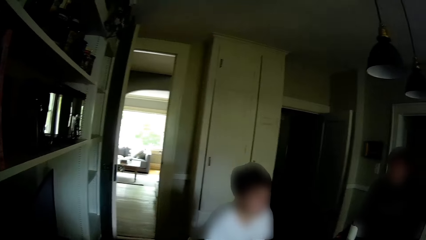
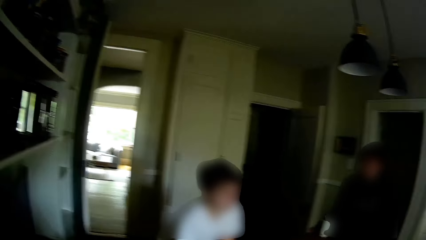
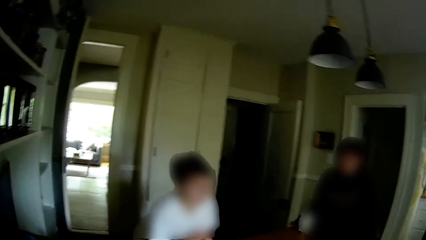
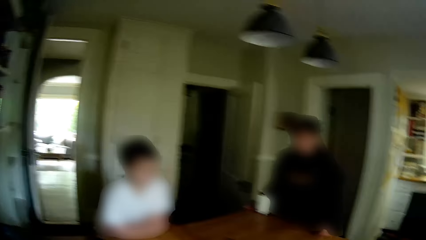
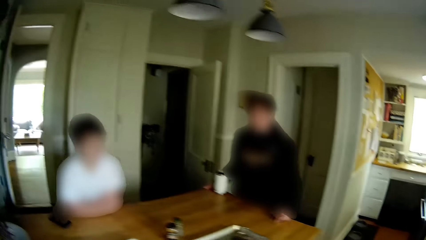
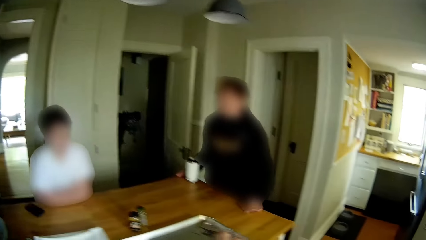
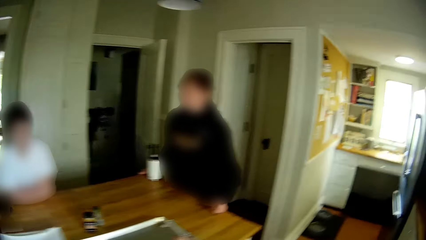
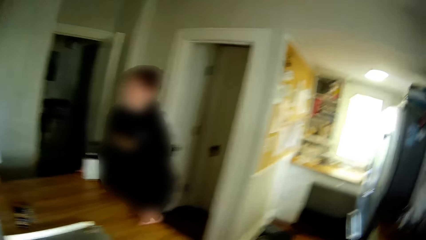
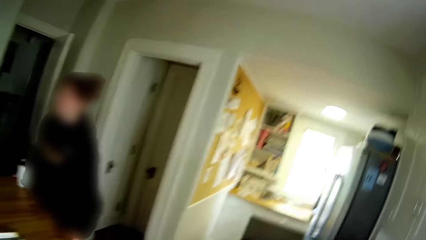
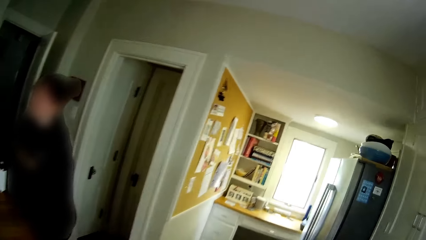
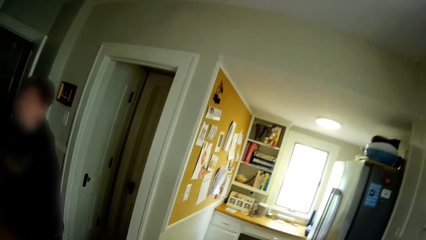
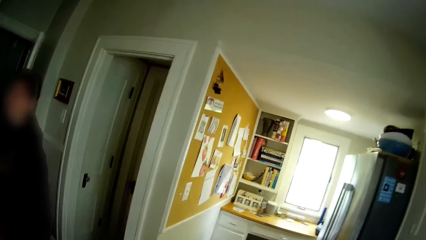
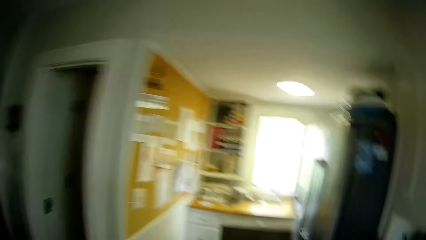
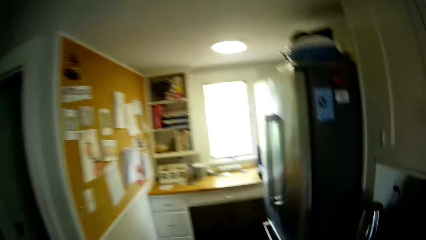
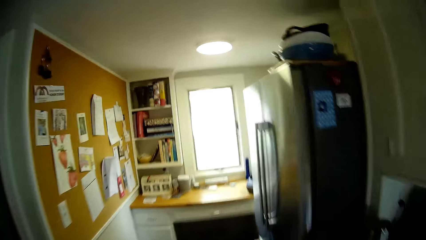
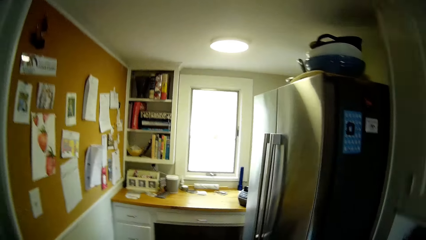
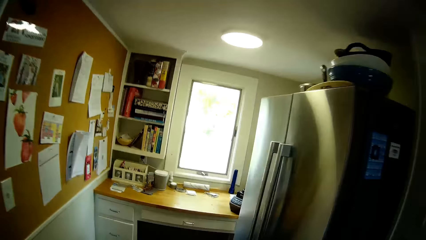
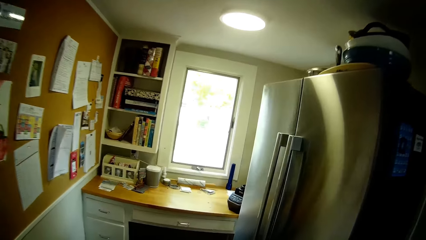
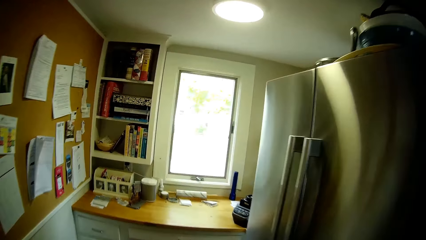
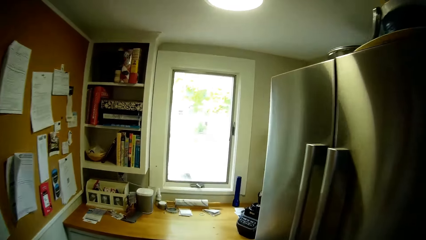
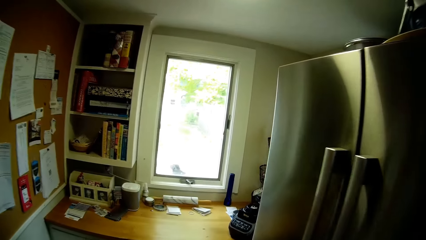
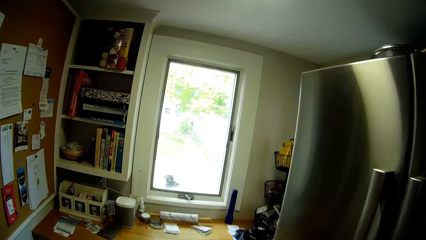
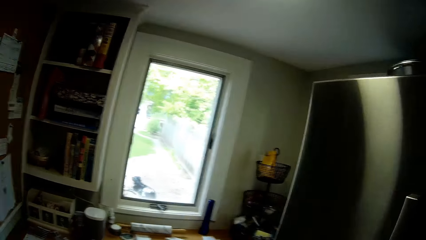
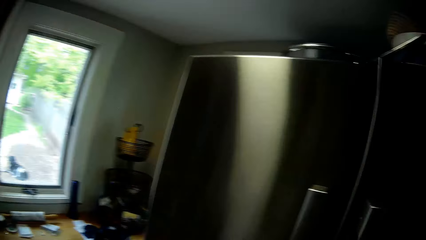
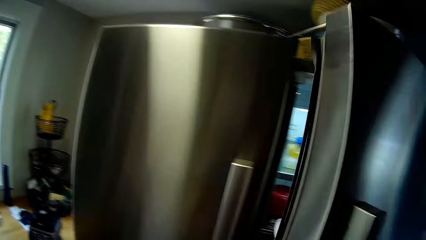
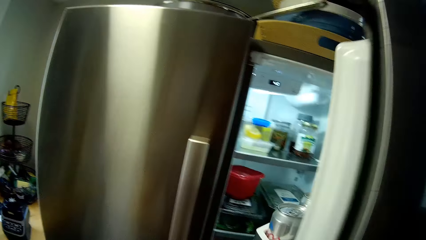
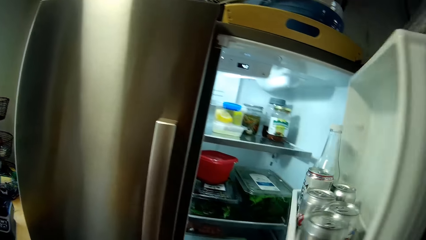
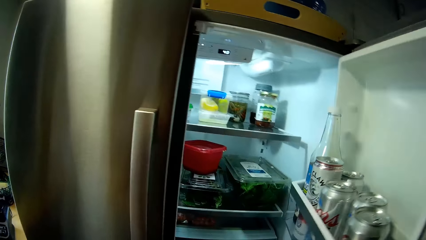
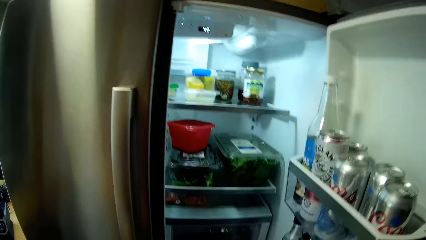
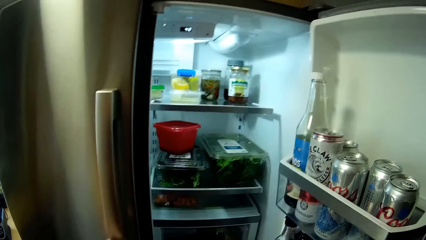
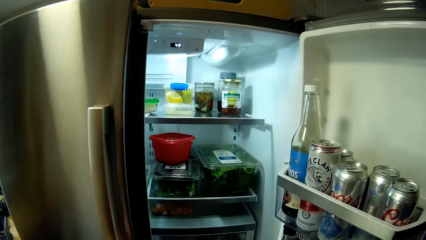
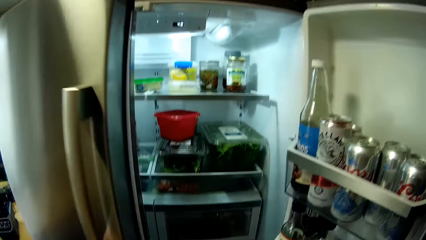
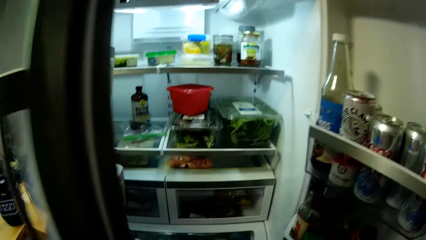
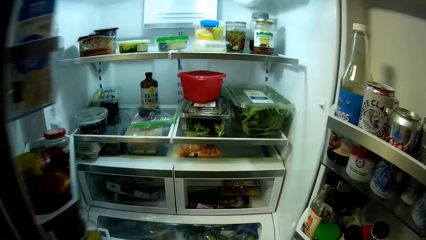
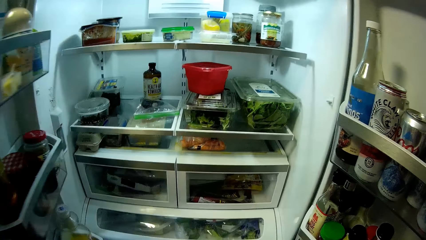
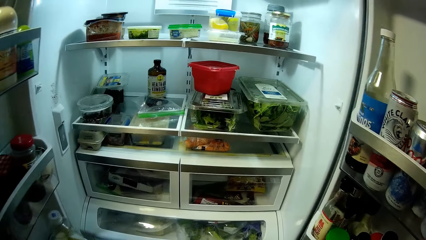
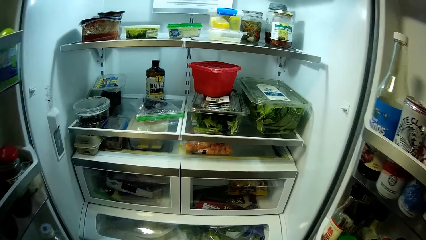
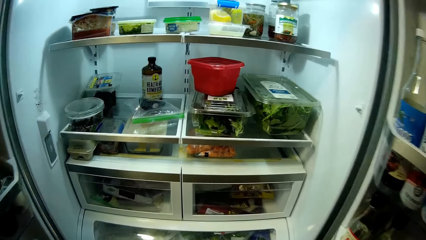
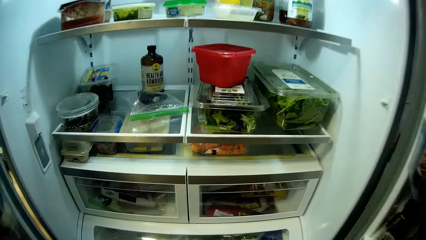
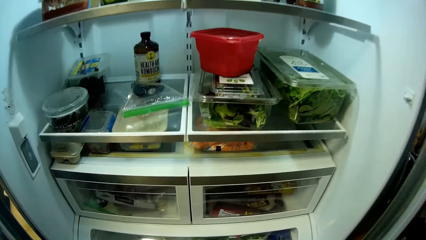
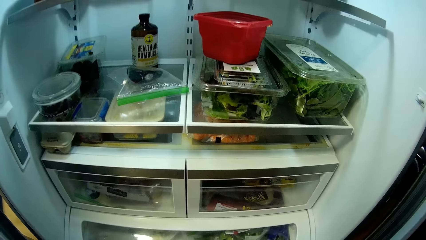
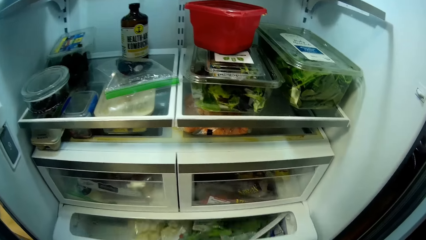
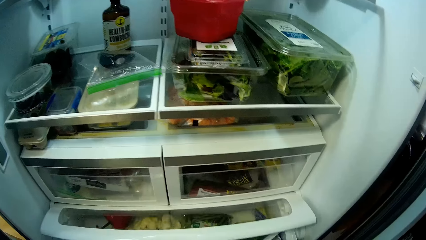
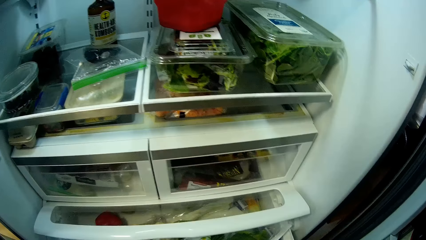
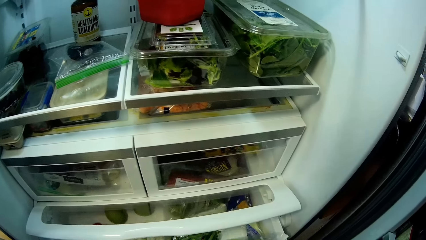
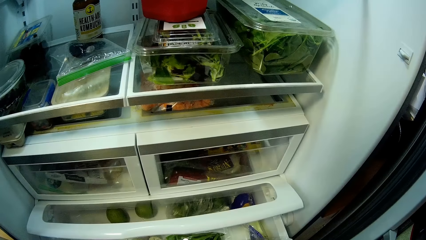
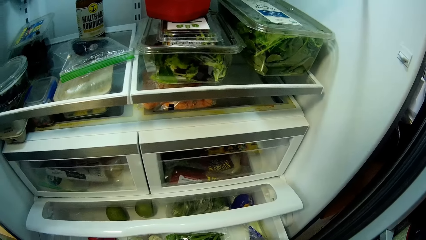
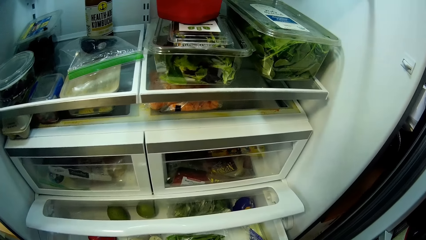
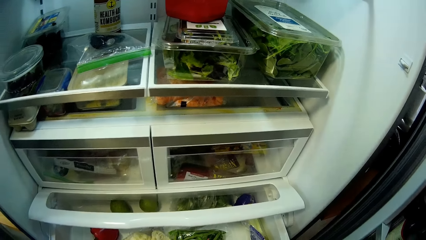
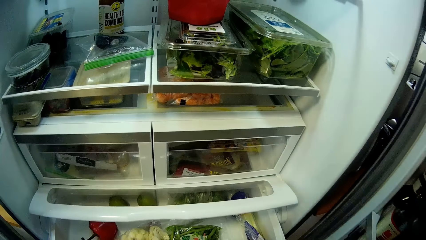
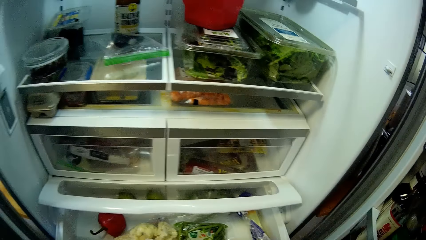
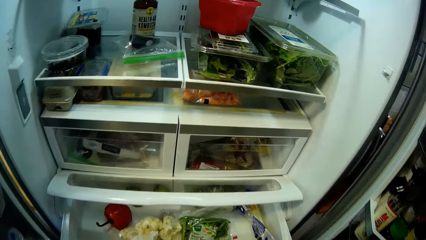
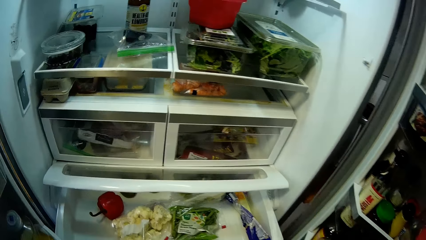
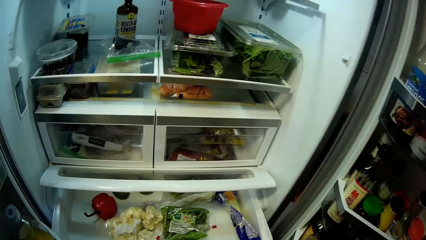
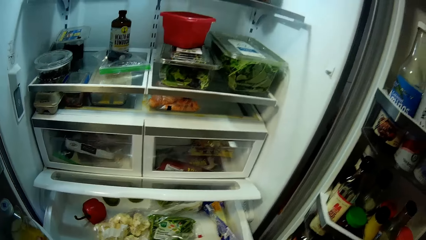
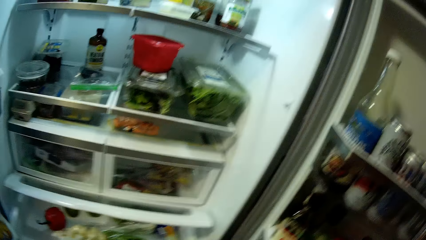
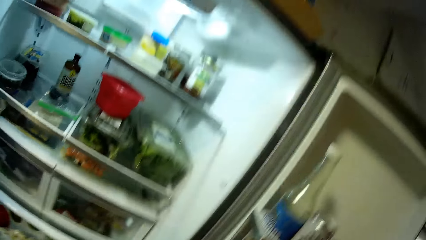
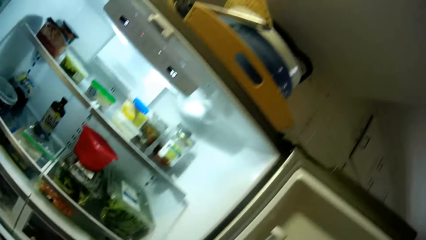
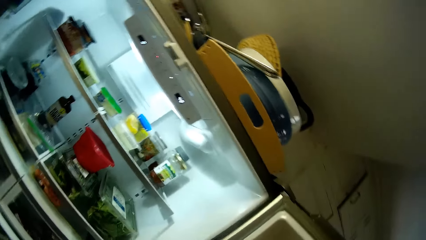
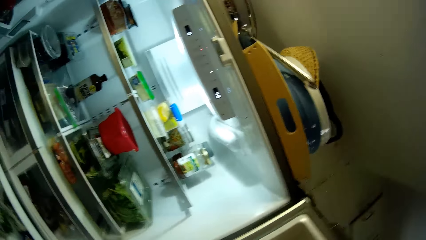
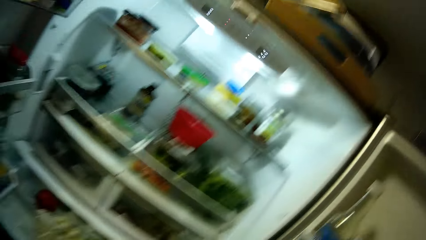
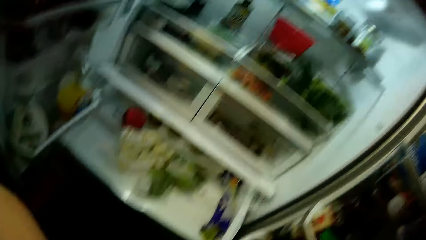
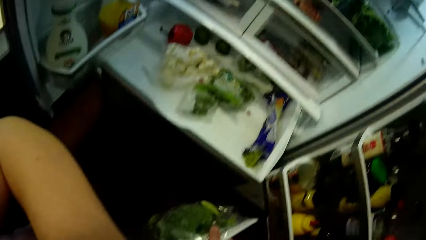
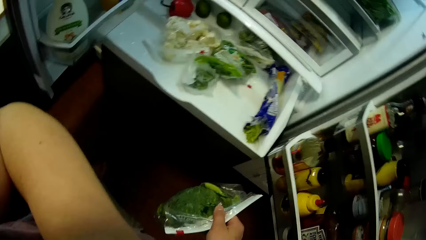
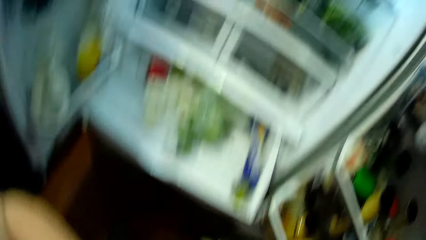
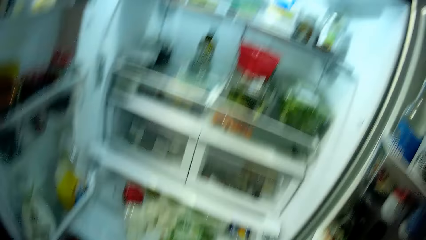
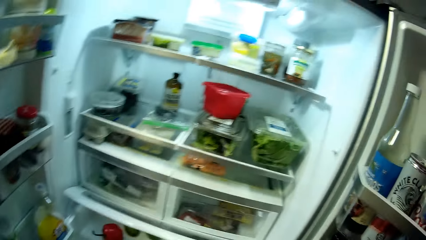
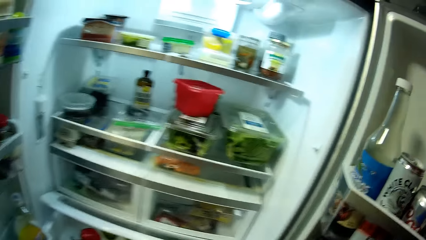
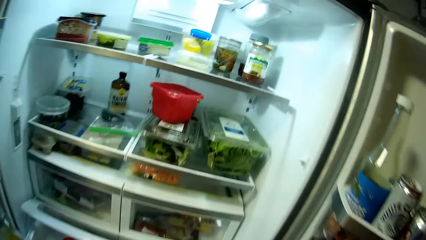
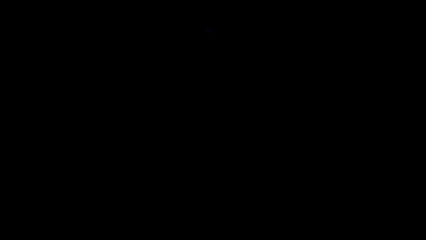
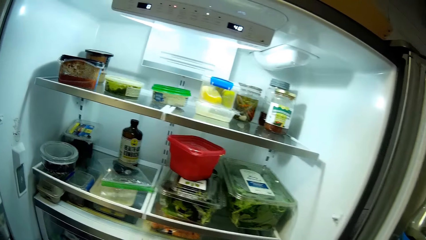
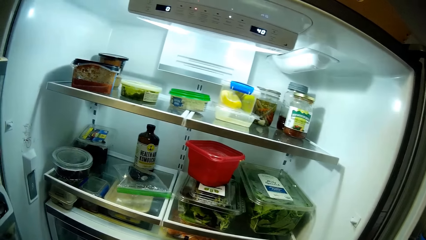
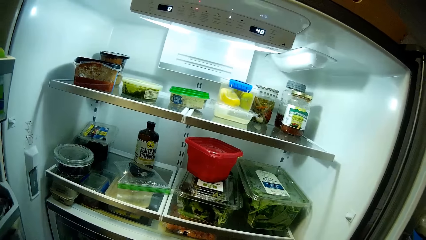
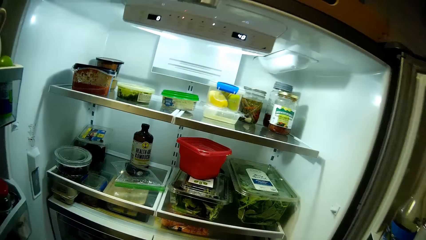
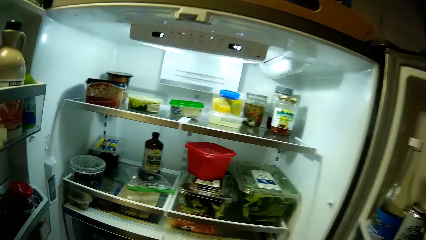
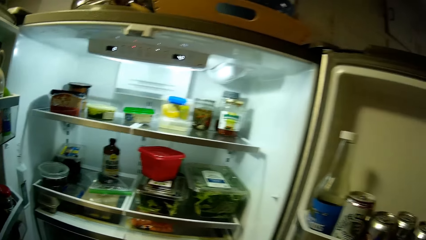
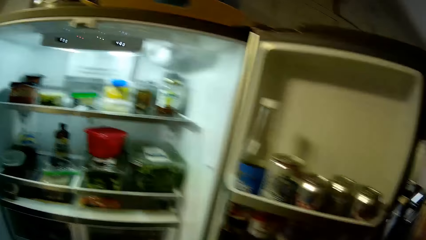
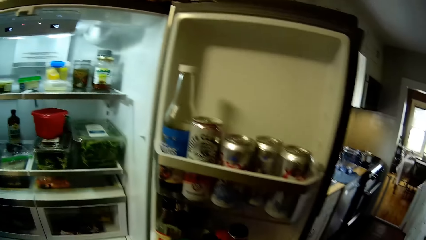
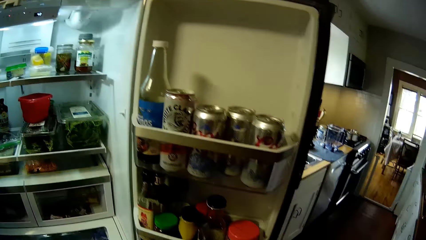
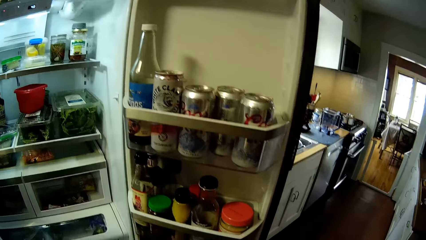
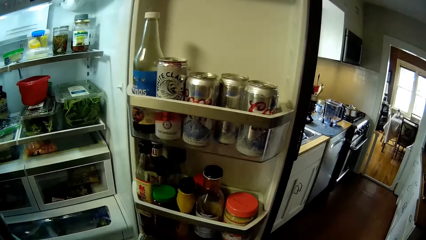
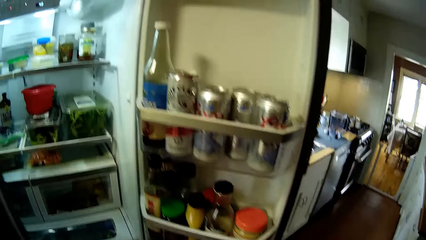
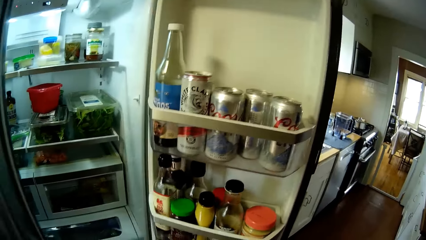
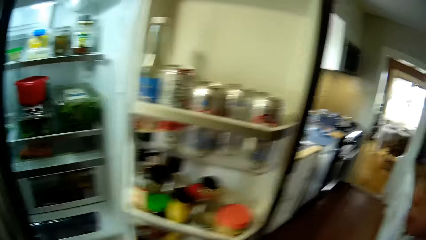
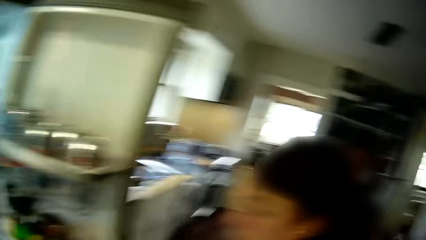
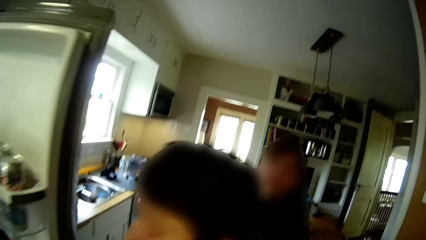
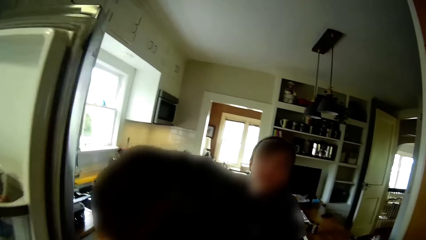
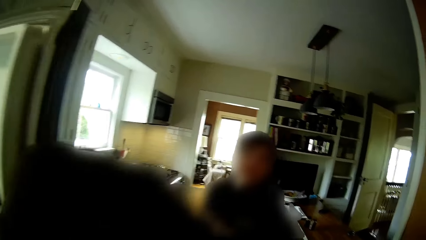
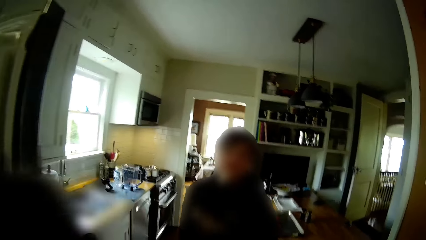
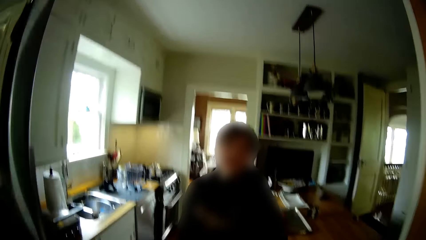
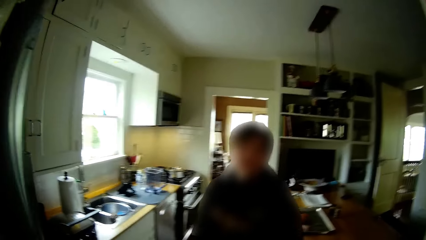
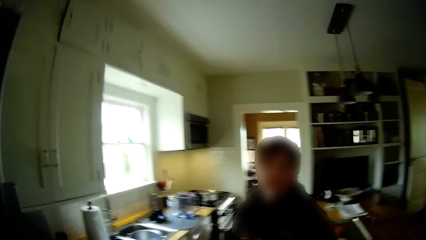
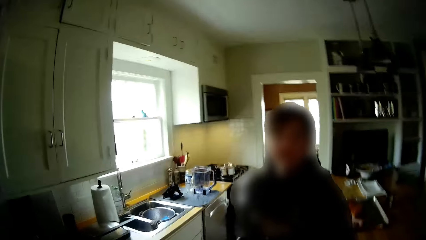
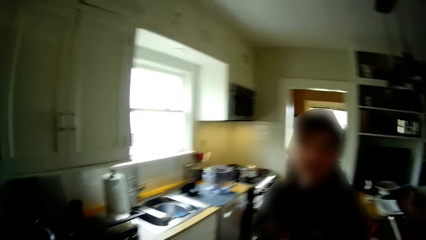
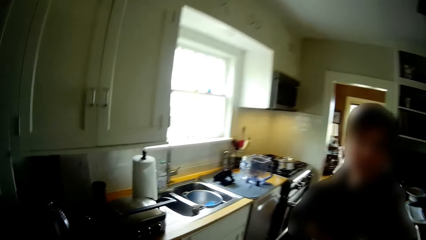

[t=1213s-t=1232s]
The camera wearer walks to the fridge. He converses with a teen and another teen. He opens the fridge with his right hand. He opens the fridge with his left hand. He pulls the lower fridge compartment with his right hand. He converses with the teen and the other teen, and looks at the items inside the fridge. He shuts the fridge with his left hand. He converses with the teen and the other teen.
